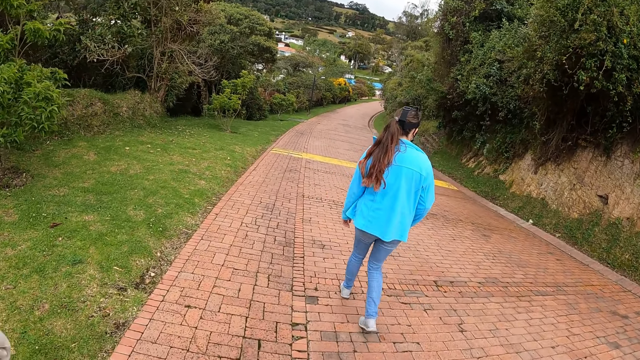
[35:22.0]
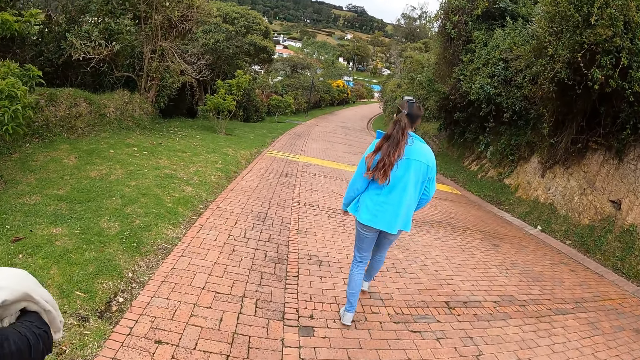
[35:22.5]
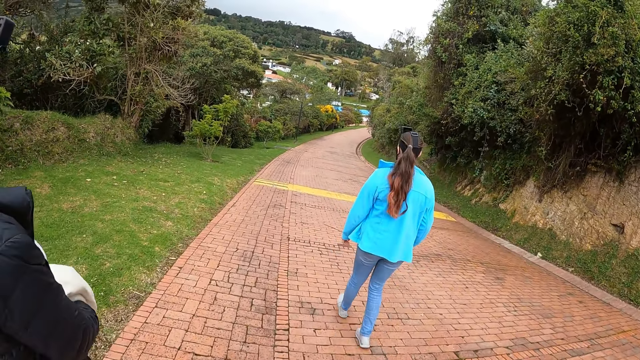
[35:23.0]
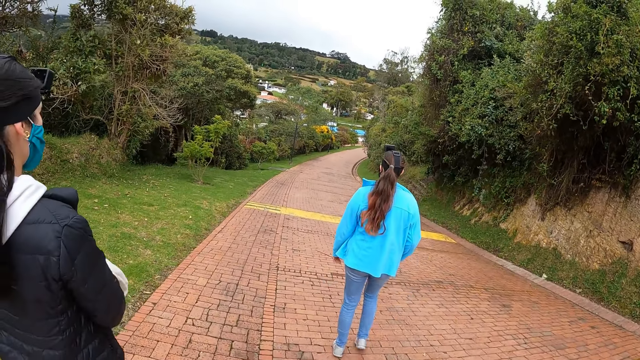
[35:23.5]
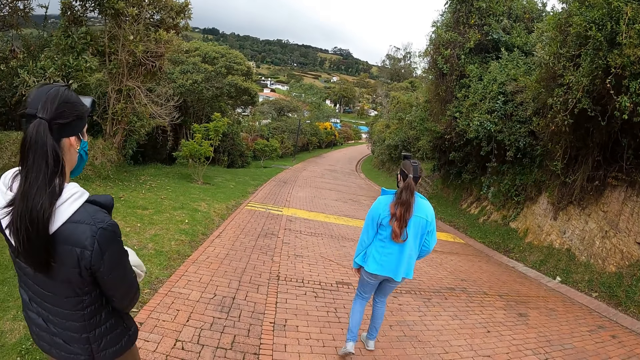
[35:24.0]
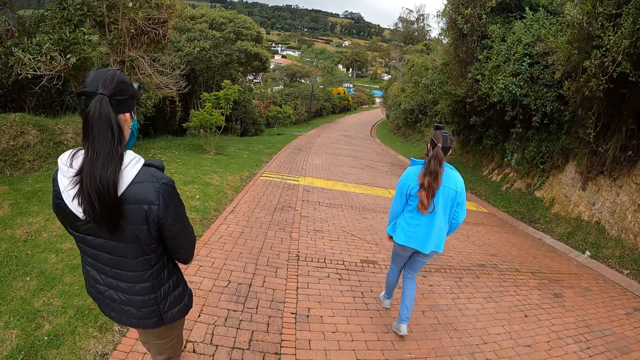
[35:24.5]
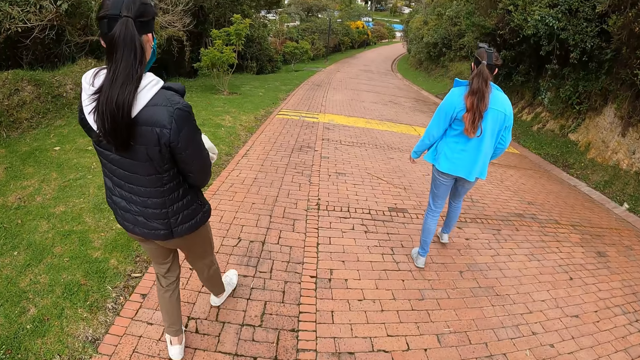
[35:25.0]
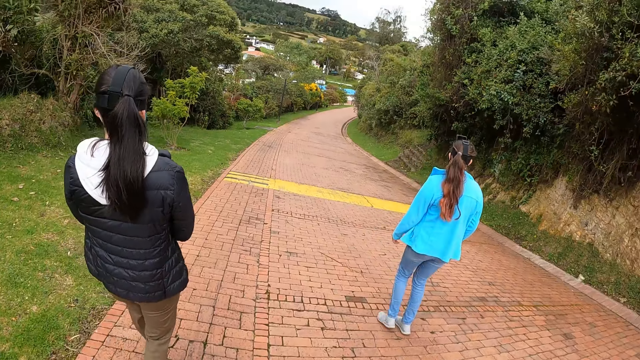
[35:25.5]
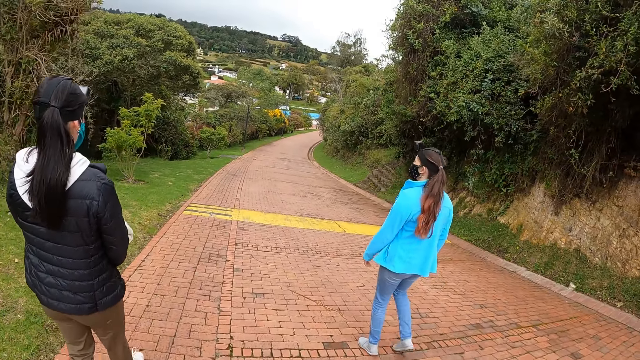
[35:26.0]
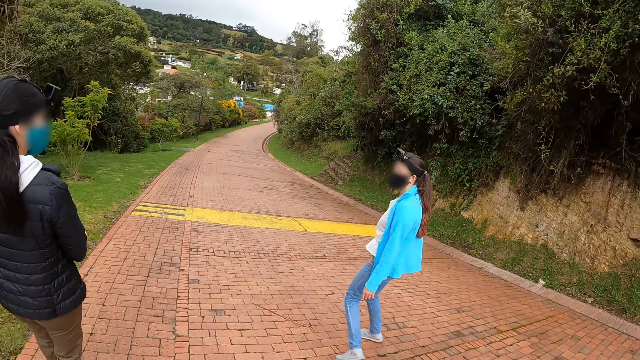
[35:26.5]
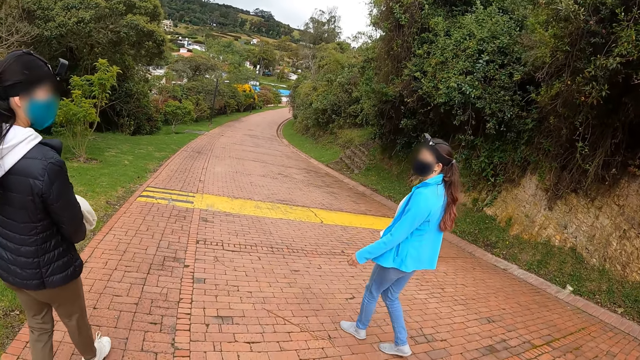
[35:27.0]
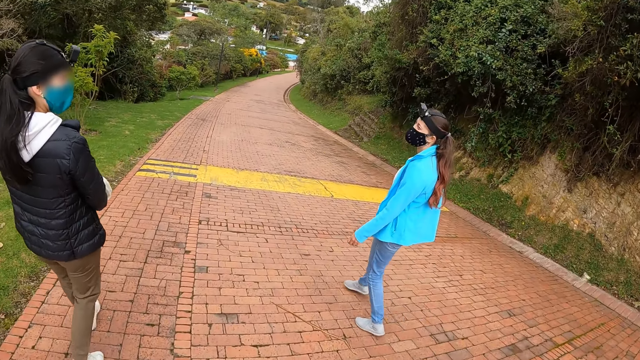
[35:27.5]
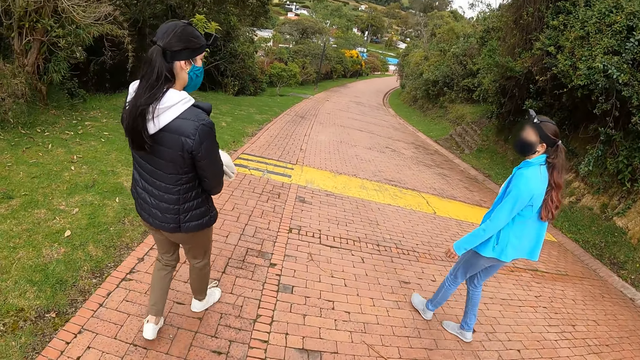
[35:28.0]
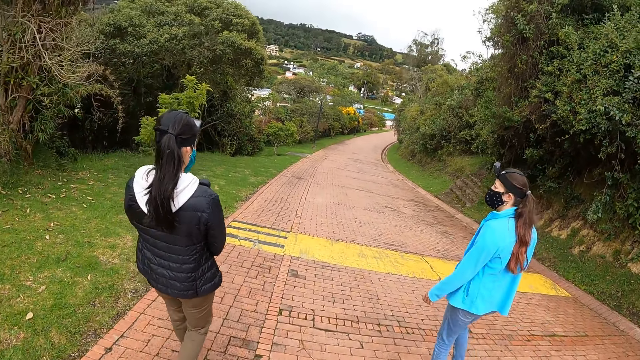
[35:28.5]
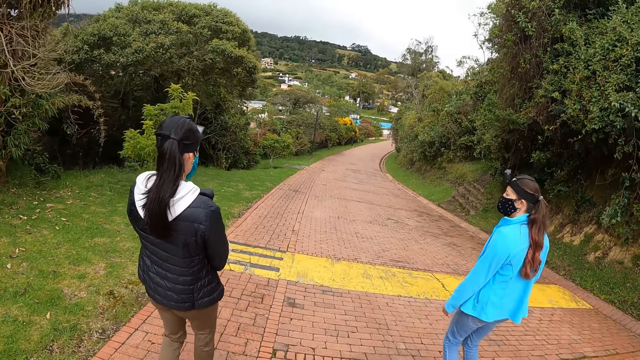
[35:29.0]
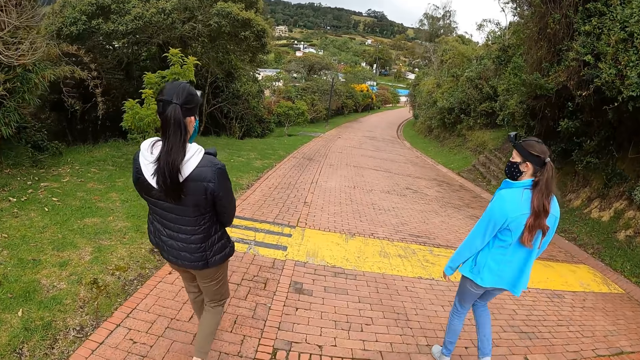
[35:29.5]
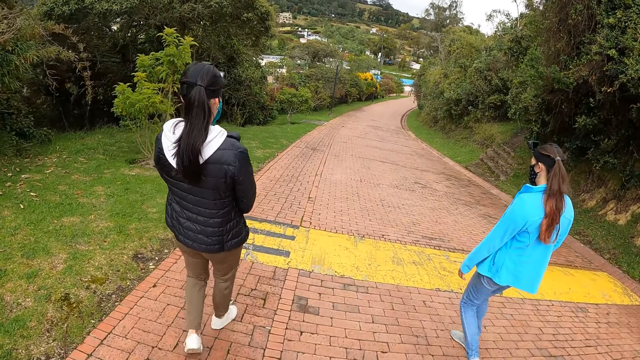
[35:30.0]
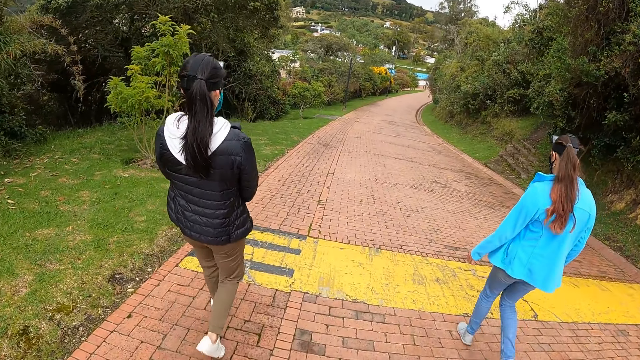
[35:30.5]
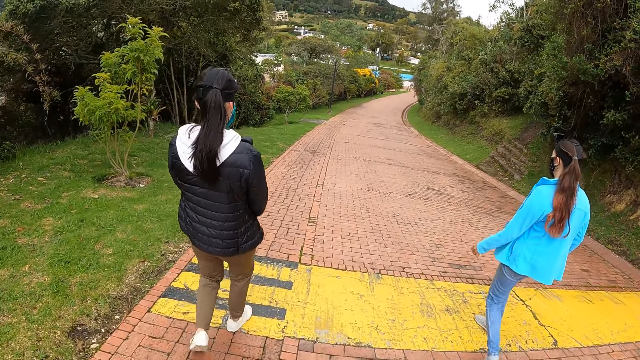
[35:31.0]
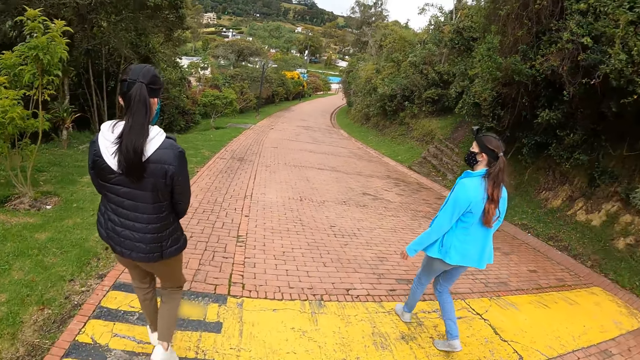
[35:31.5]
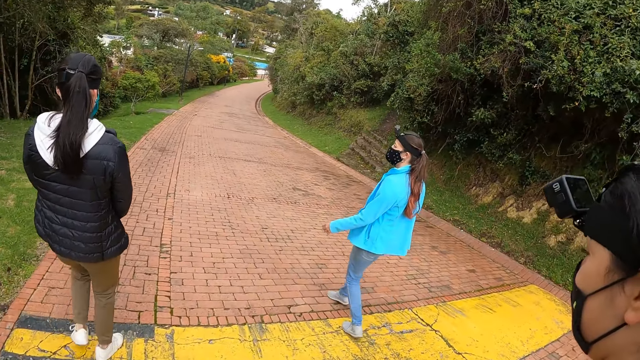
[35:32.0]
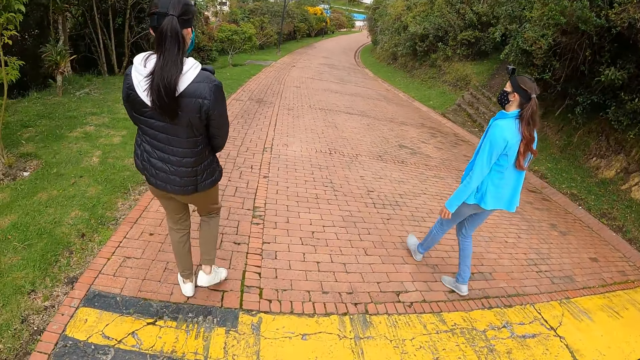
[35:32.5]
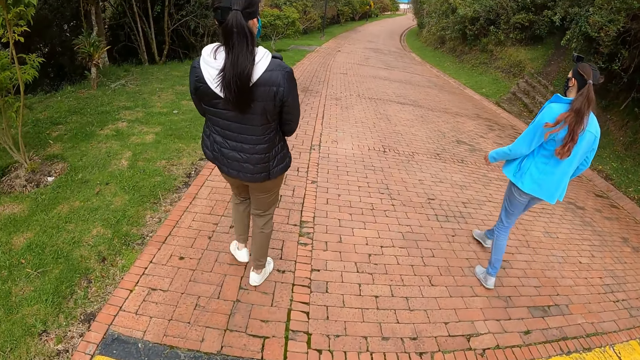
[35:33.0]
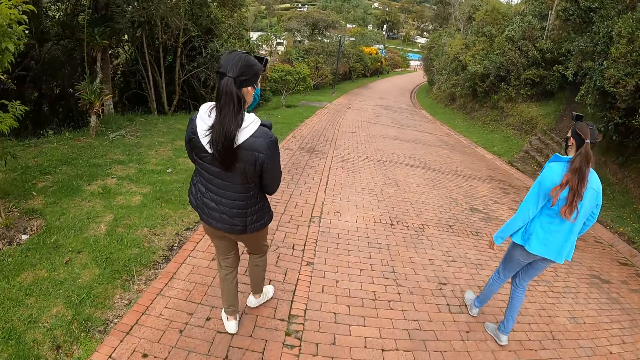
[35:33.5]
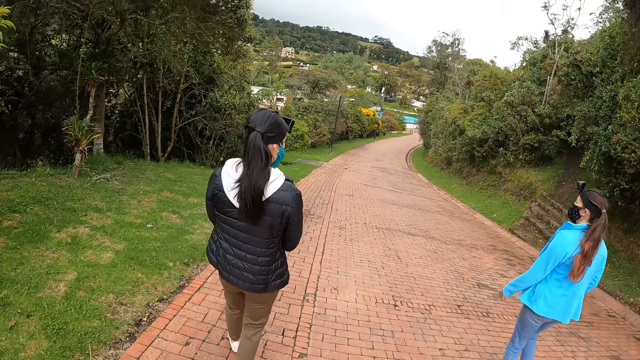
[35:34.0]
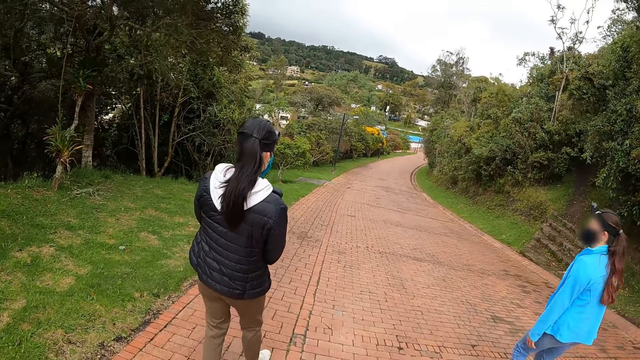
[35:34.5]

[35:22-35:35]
The woman walks on the pathway. A lady interacts with another lady. Another woman walks on the pathway.

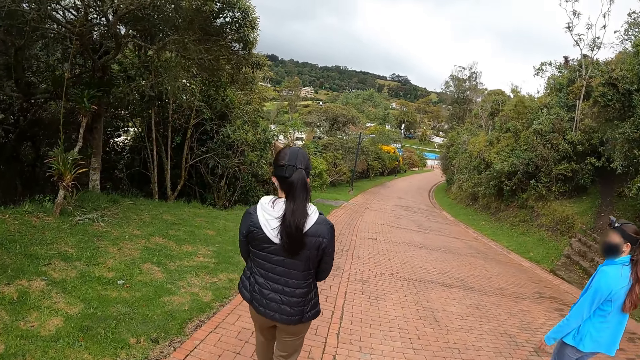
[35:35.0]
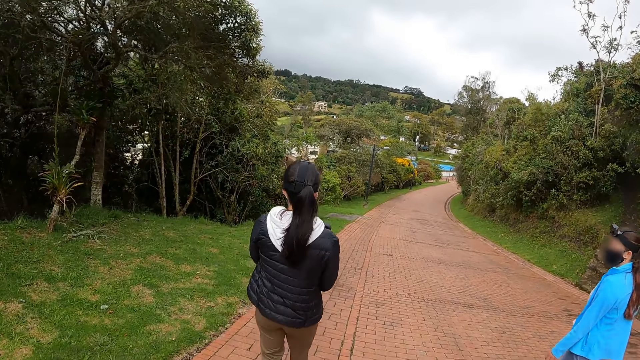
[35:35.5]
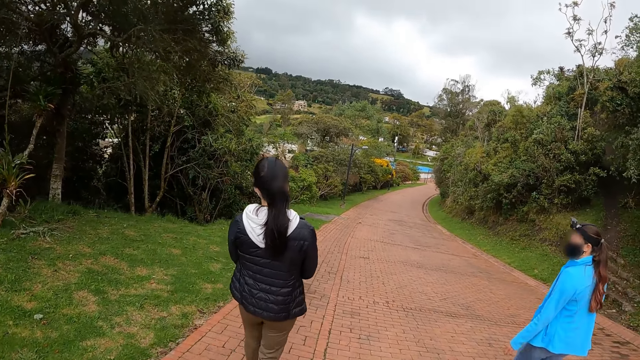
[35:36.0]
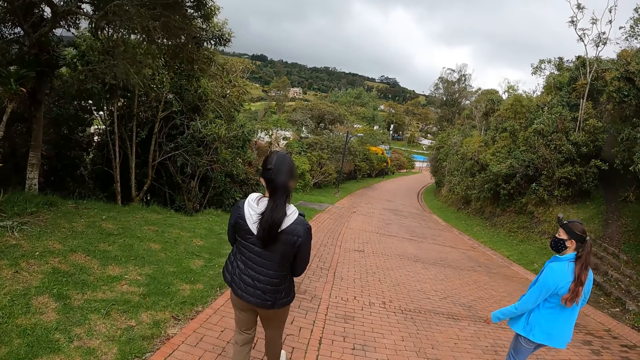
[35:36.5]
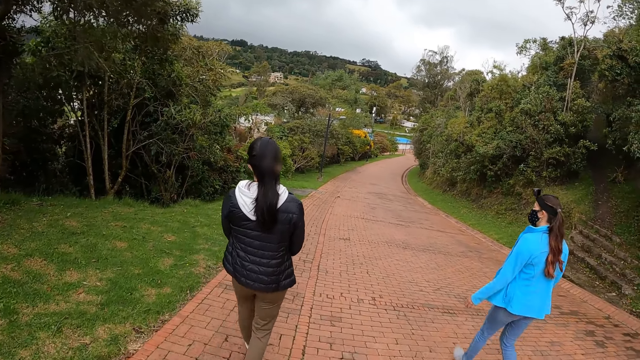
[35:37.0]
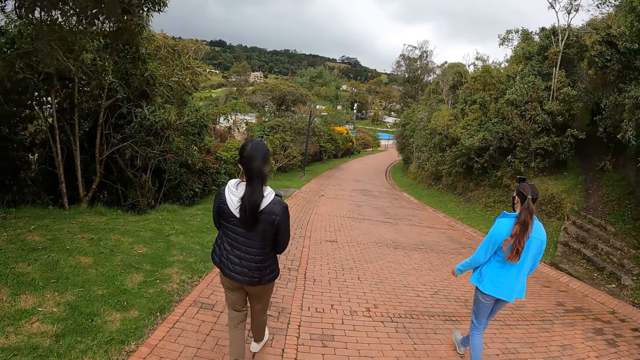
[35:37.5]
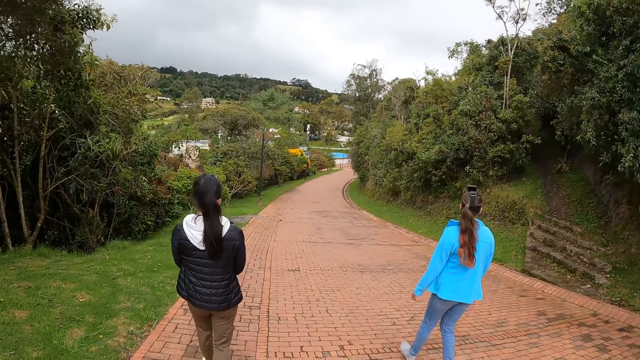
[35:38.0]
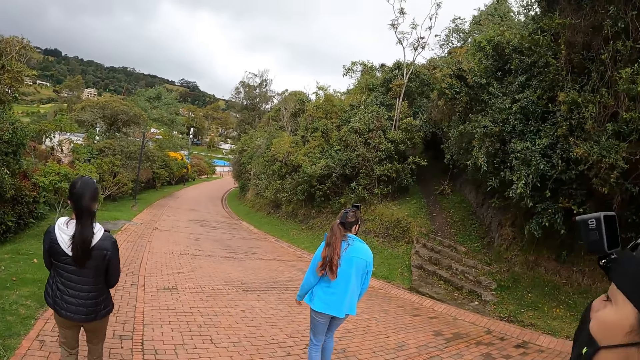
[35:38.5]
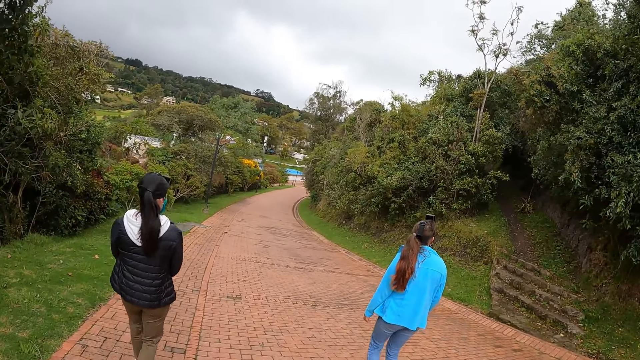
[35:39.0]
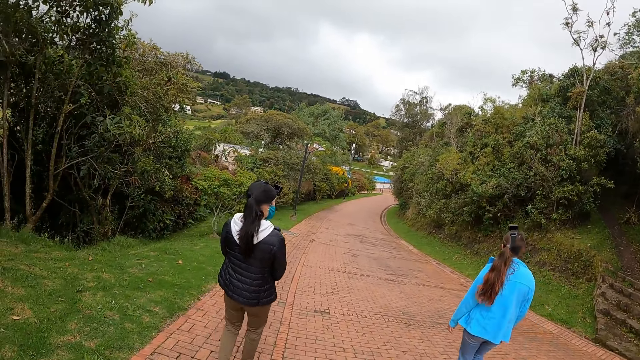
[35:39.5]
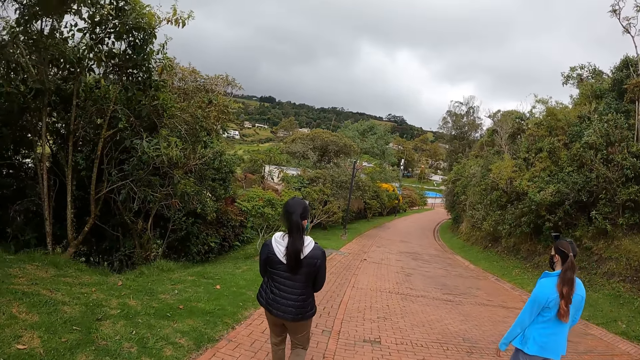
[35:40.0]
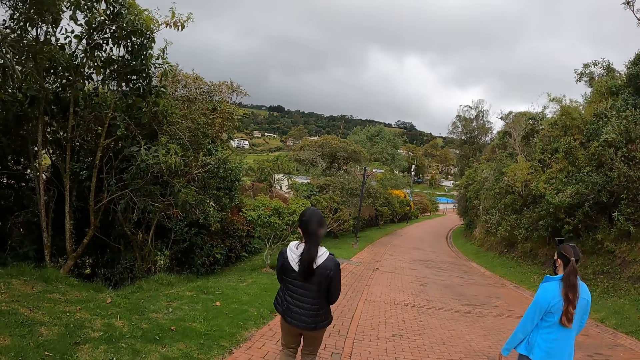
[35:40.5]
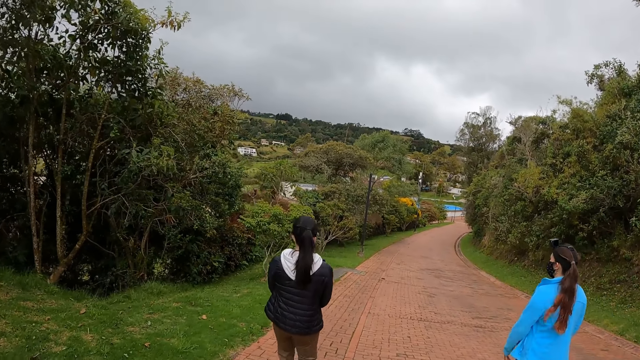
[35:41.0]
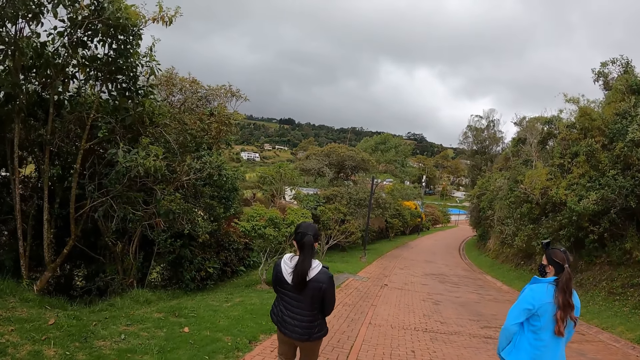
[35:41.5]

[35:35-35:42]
The camera wearer walks along the pavement.
